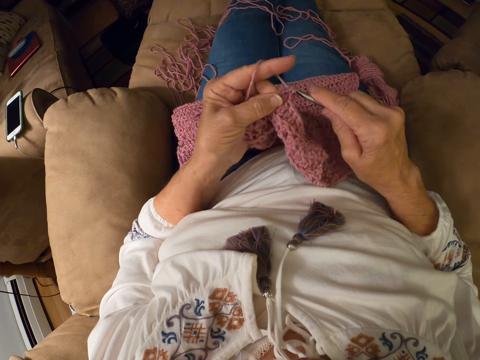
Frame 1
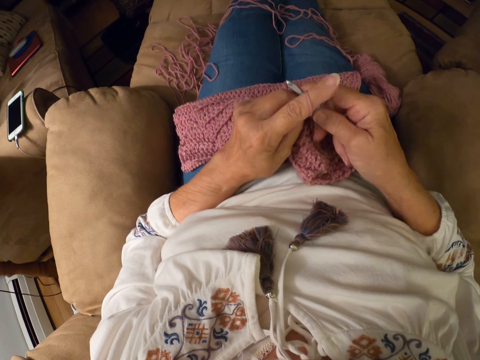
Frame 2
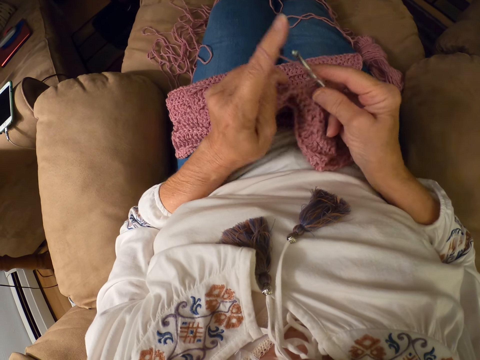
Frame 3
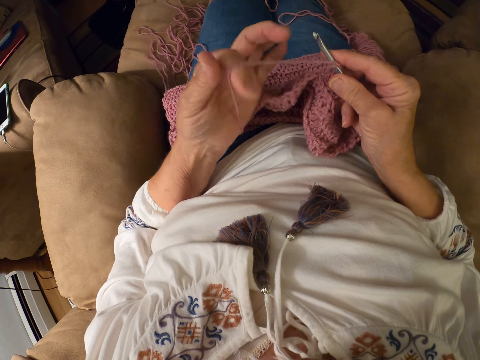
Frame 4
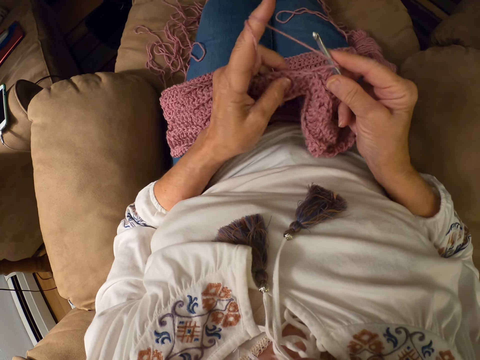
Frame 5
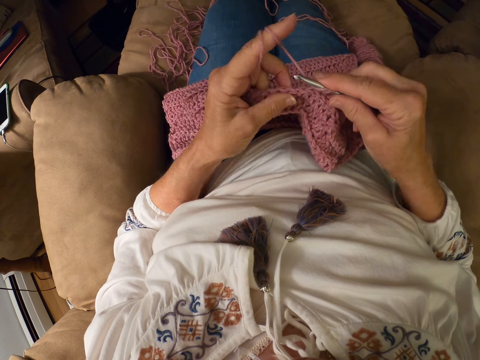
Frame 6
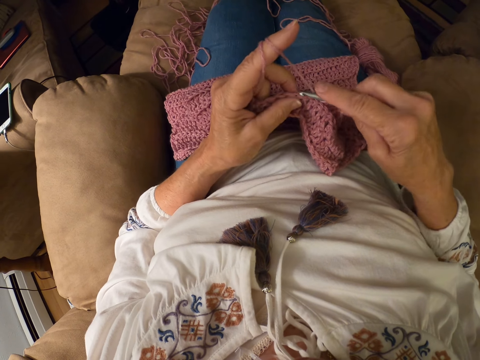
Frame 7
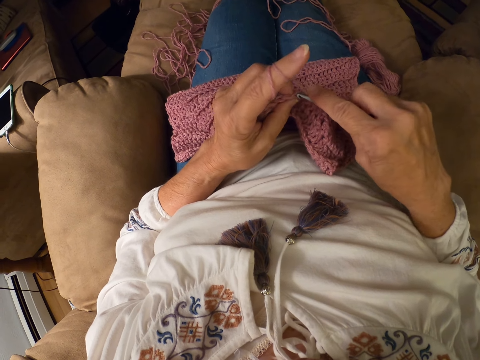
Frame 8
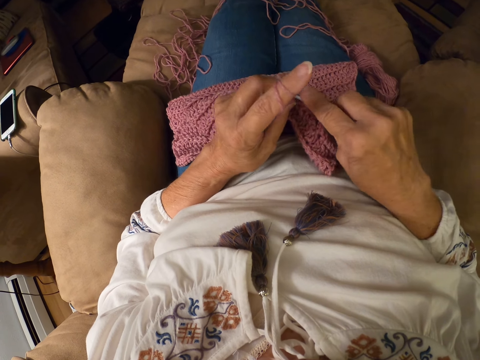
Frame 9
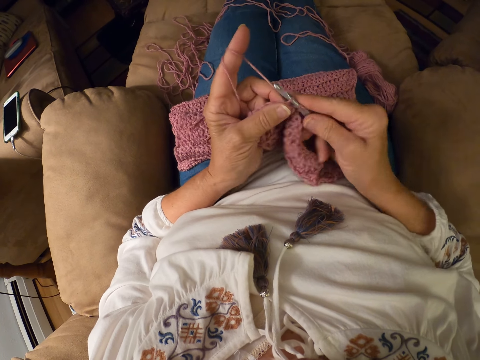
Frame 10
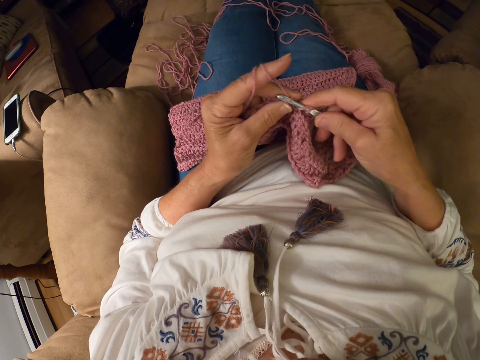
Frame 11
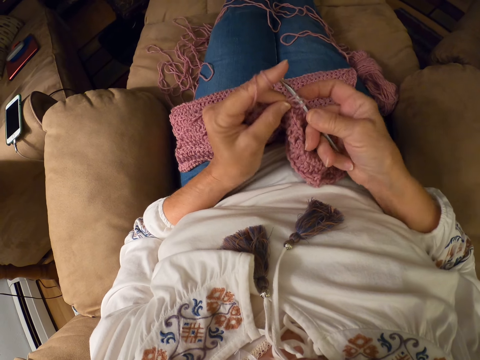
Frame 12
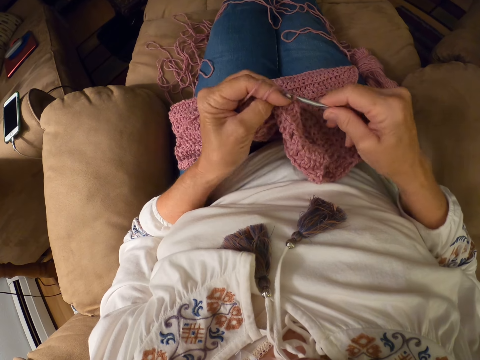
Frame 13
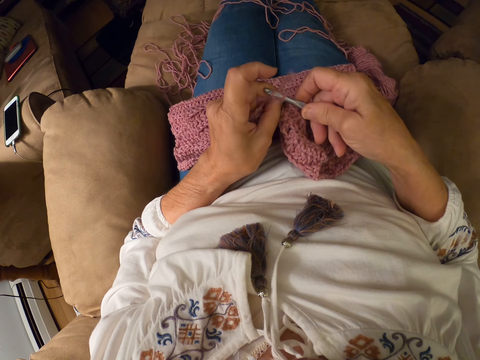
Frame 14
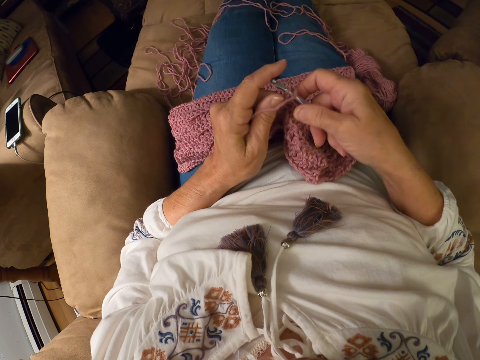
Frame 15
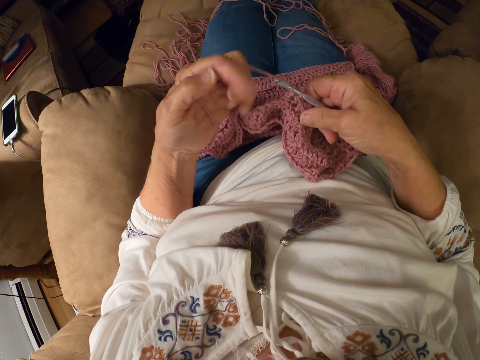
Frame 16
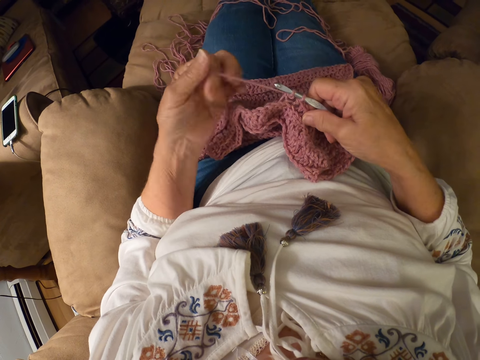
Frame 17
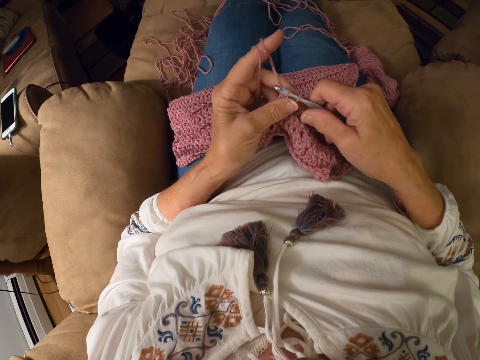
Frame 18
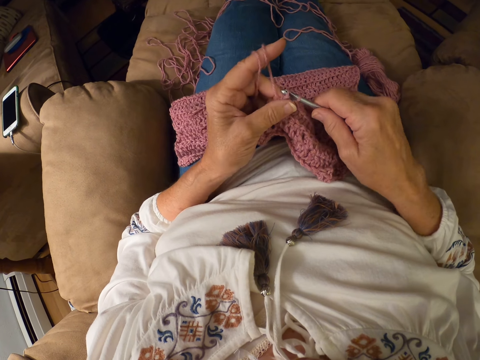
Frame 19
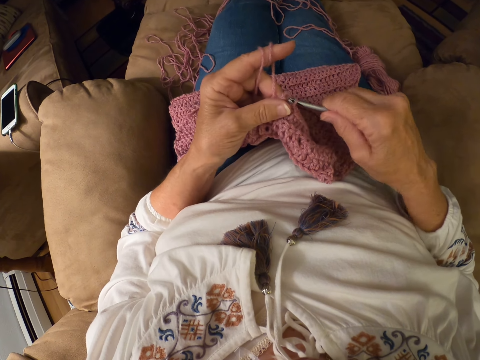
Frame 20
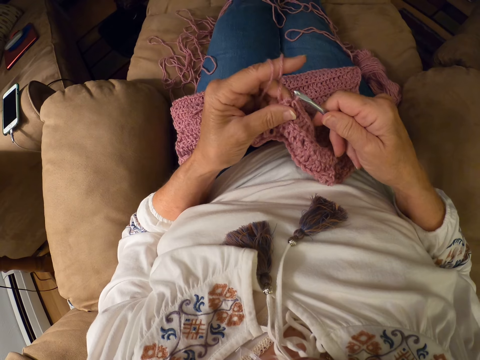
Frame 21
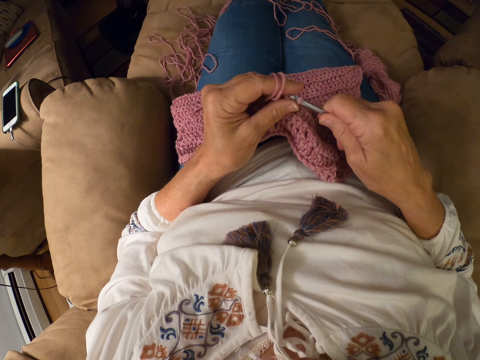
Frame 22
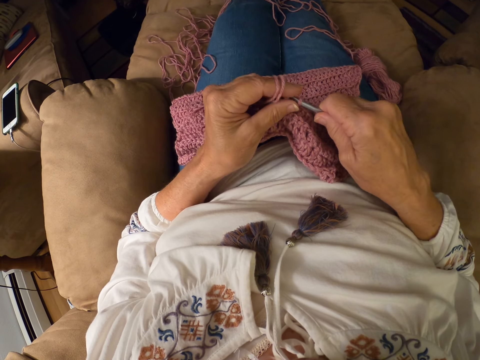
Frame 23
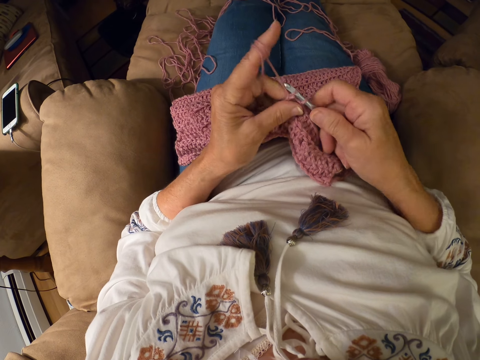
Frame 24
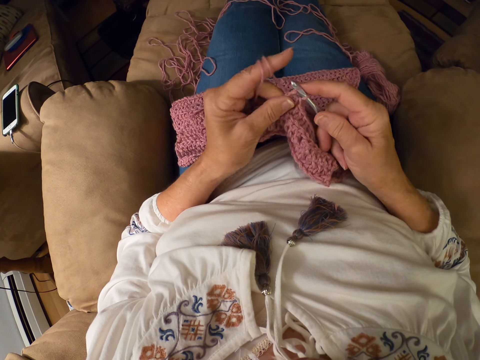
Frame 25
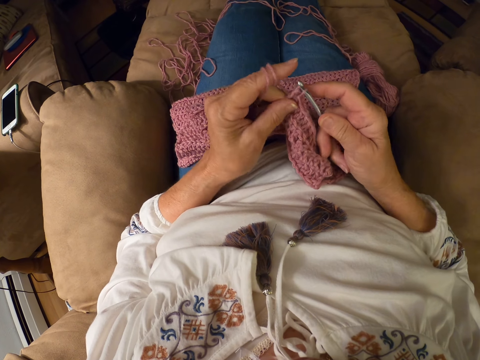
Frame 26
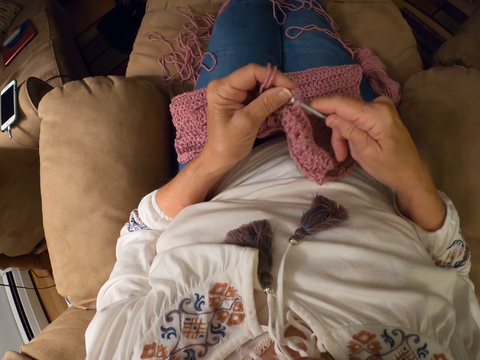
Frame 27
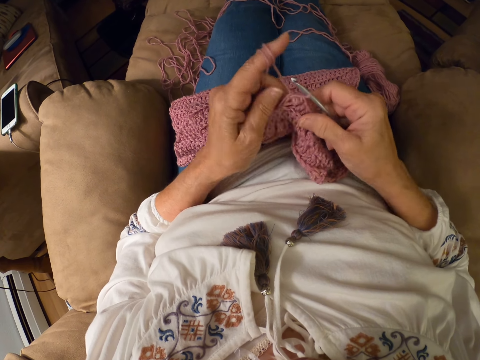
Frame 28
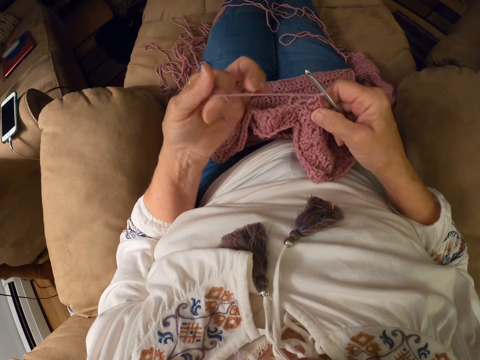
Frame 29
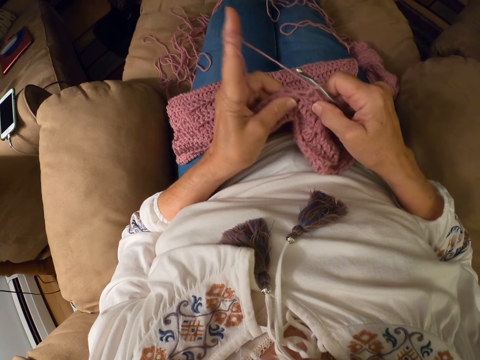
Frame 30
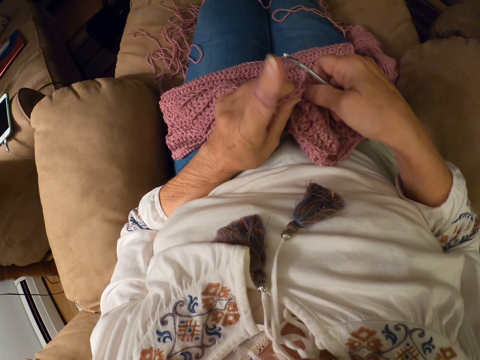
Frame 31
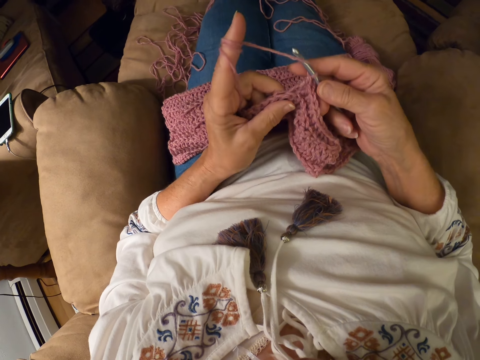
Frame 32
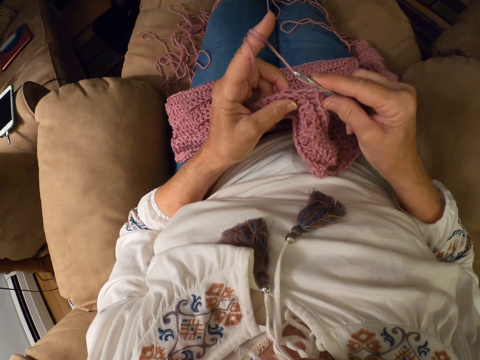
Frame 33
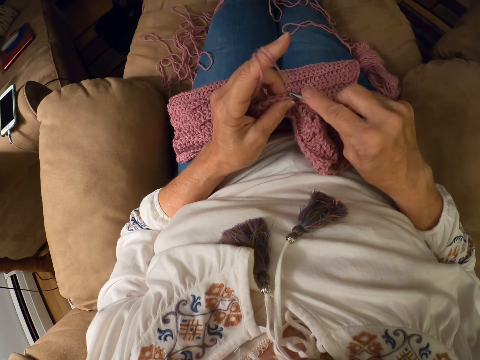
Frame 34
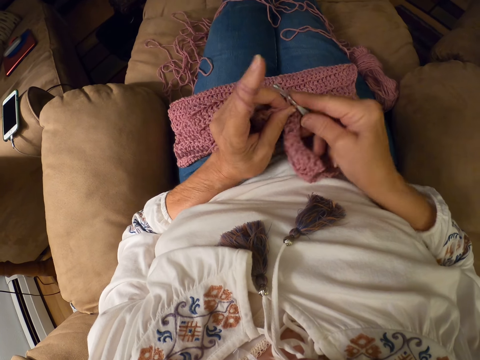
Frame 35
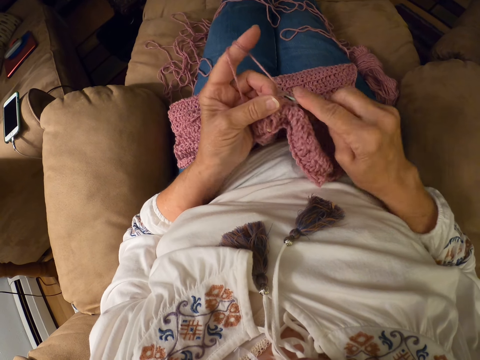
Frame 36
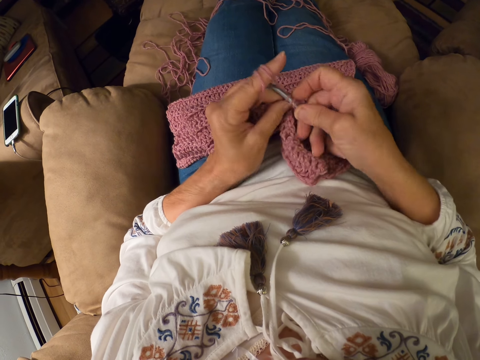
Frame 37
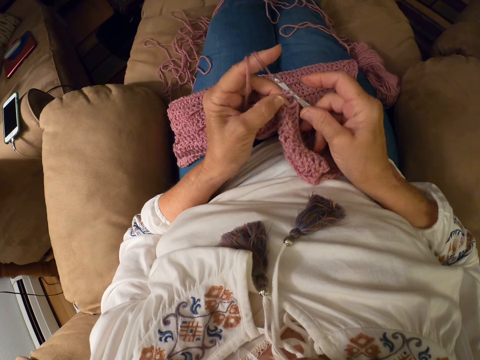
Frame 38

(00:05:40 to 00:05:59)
The camera wearer rolls the yarn around her left index finger. She crochets with the yarn. She rolls the yarn around her left index finger. She crochets with the yarn. She rolls the yarn around her left index finger. She crochets with the yarn.

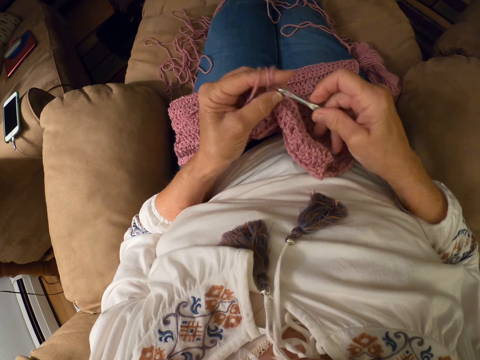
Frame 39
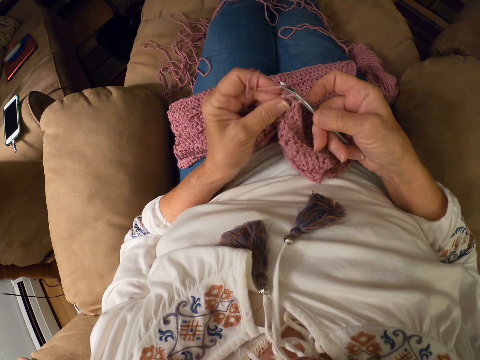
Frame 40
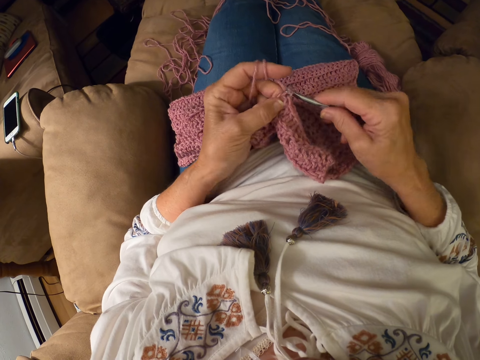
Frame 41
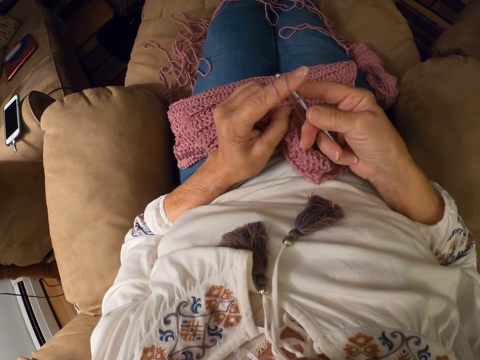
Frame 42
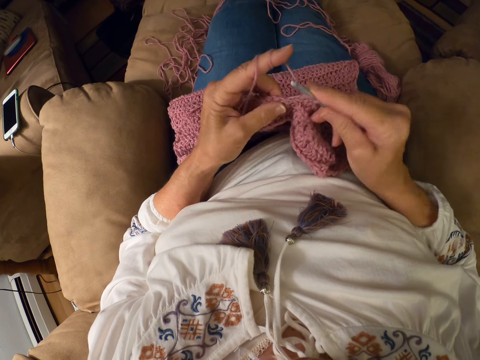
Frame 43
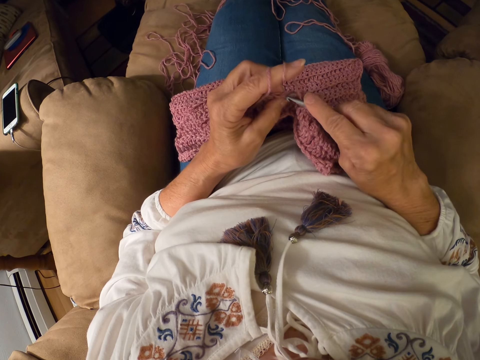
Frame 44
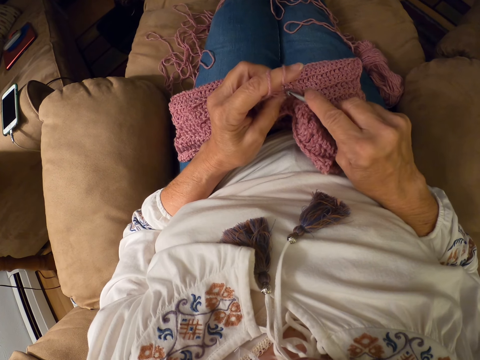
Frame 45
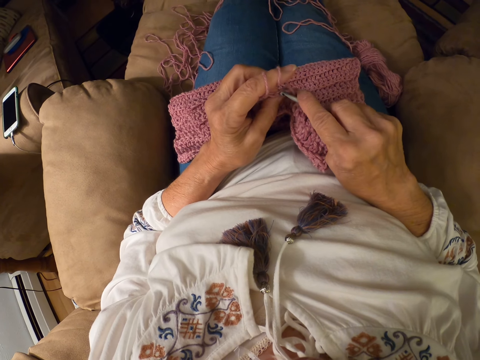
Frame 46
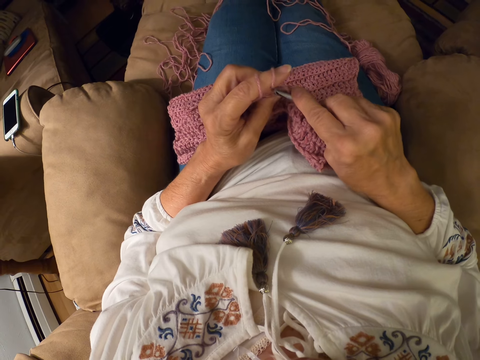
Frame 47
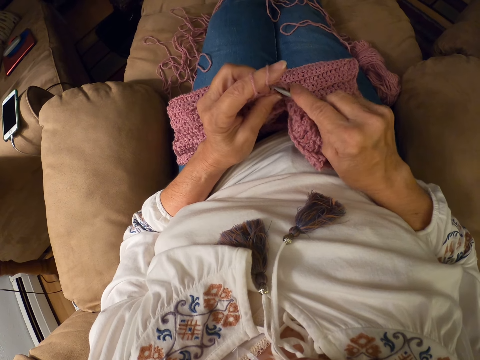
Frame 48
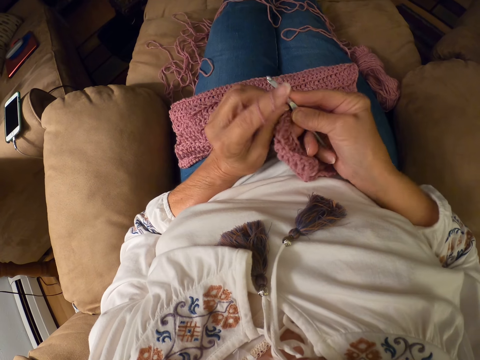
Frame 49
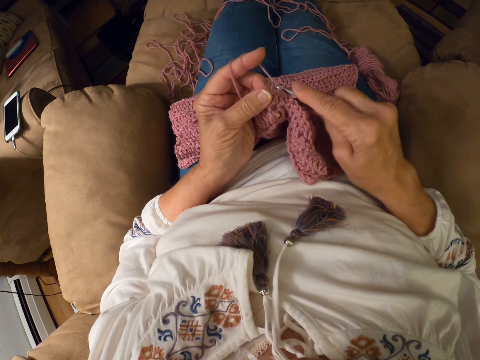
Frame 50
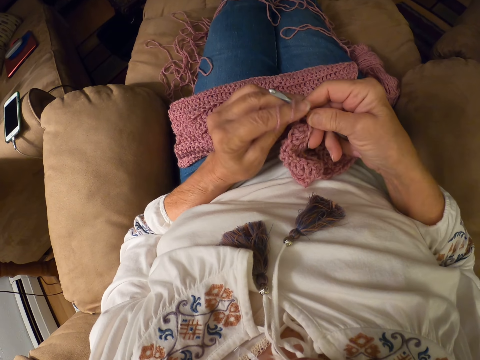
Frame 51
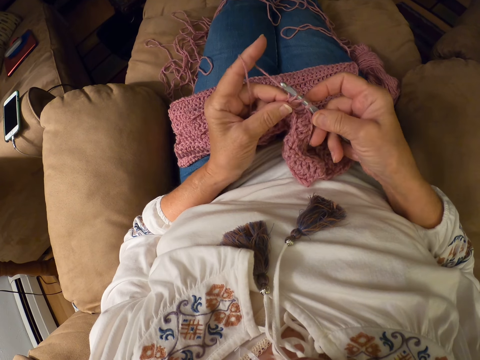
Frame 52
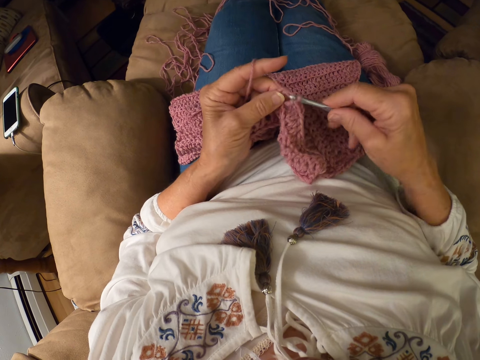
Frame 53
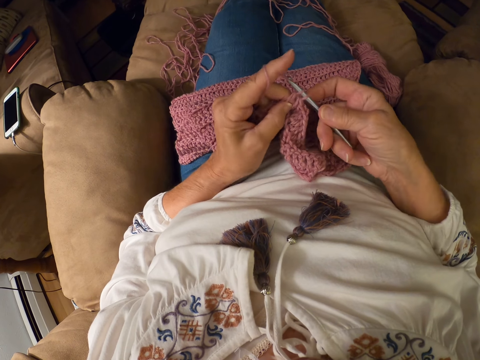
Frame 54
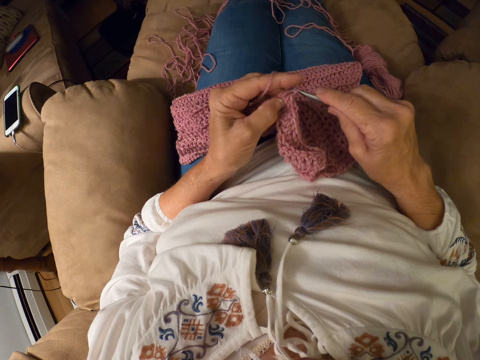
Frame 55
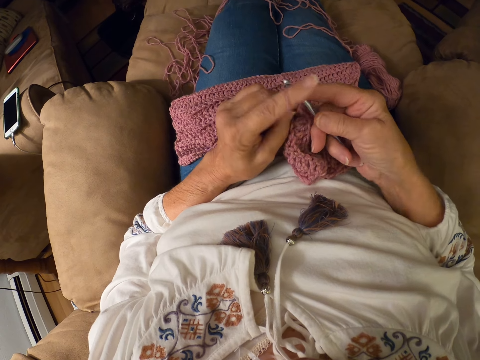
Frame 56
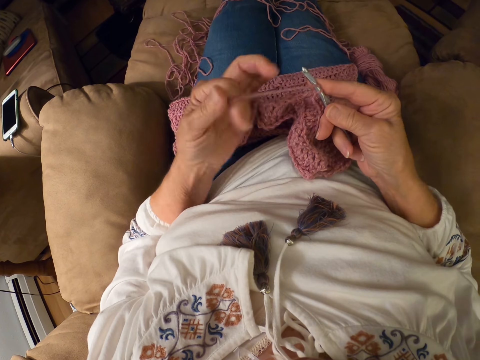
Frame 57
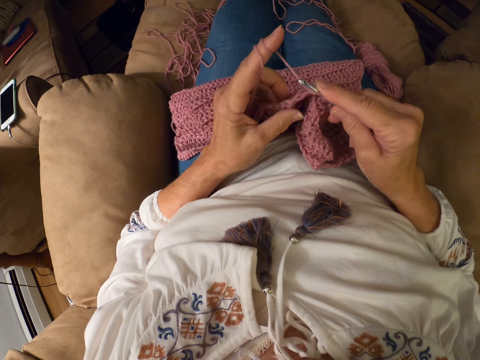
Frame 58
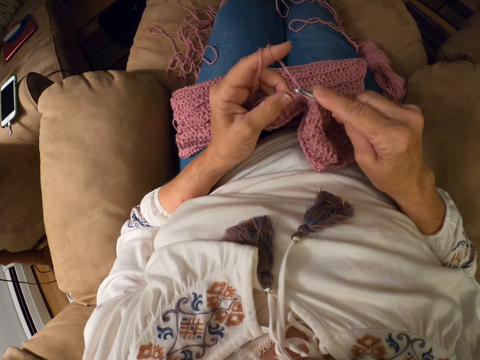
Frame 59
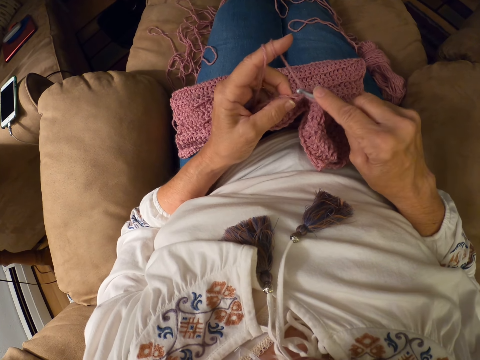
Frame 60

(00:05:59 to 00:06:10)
The camera wearer rolls the yarn around her left index finger. She crochets with the yarn.
